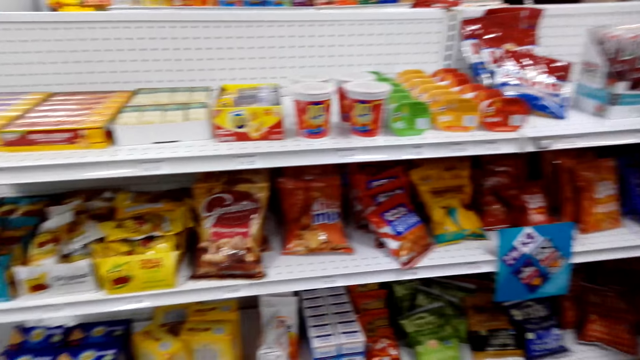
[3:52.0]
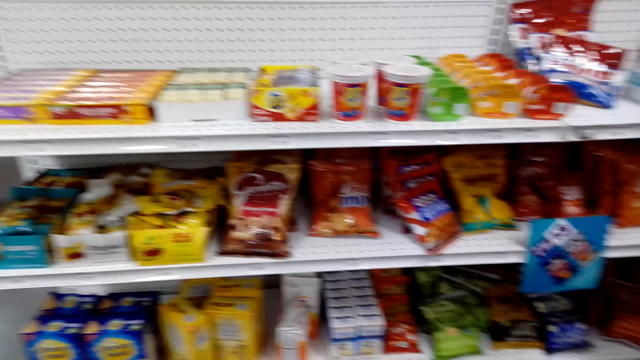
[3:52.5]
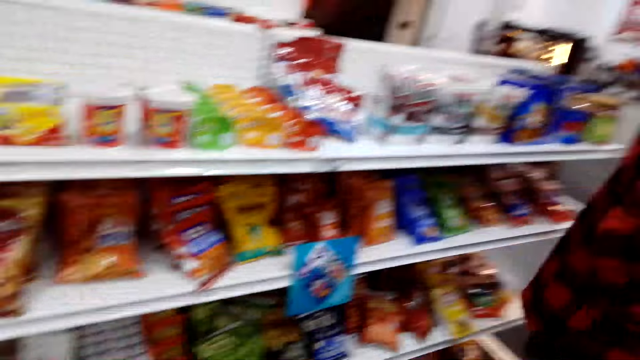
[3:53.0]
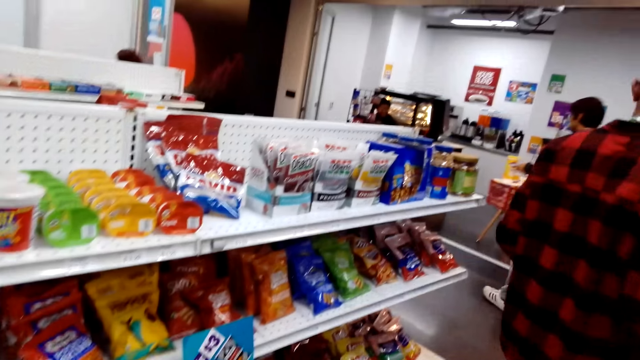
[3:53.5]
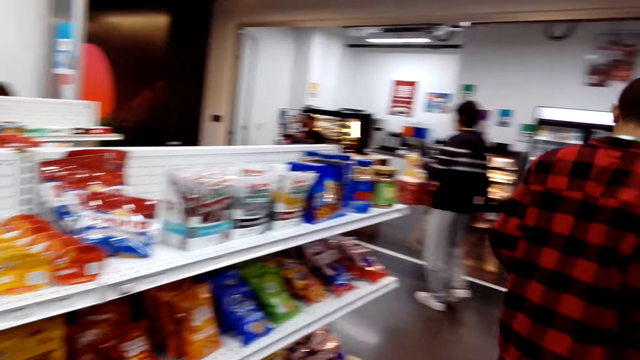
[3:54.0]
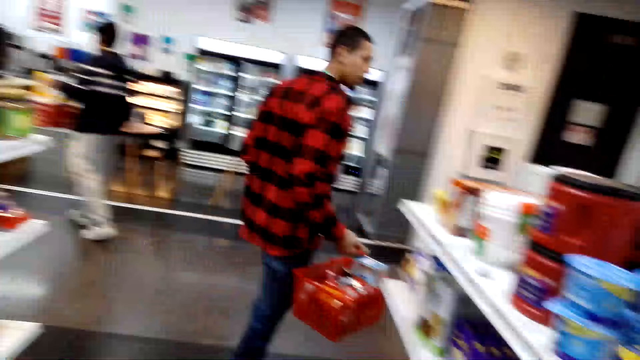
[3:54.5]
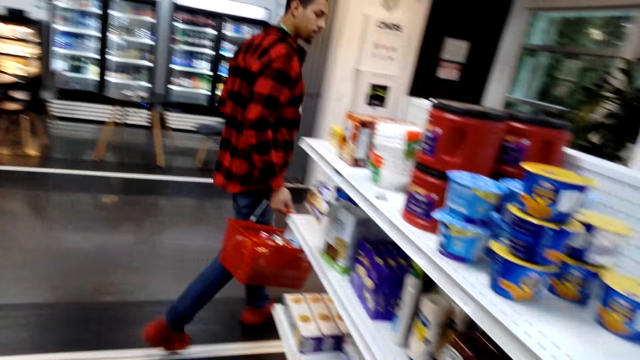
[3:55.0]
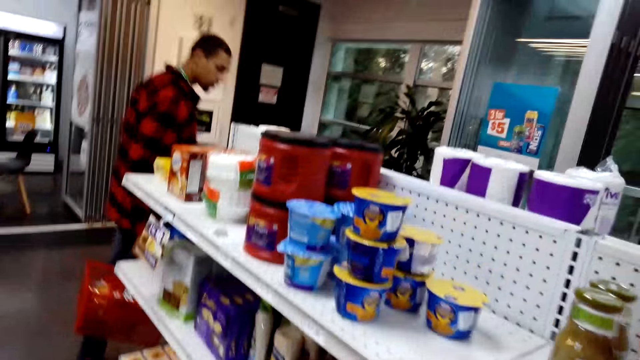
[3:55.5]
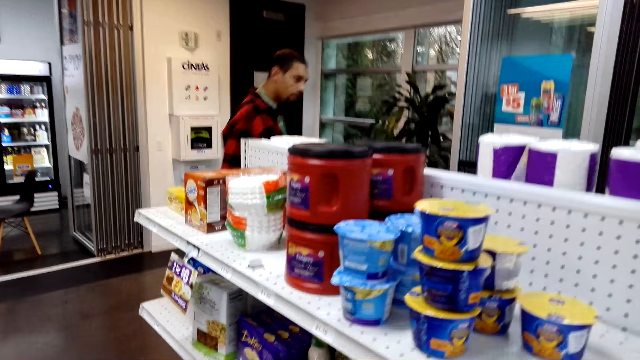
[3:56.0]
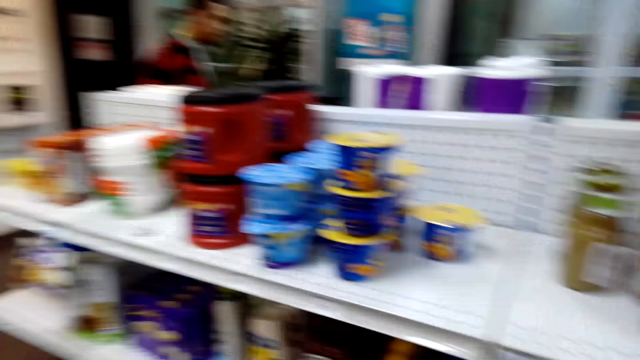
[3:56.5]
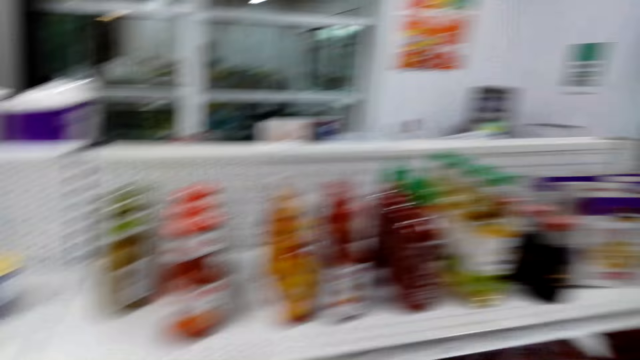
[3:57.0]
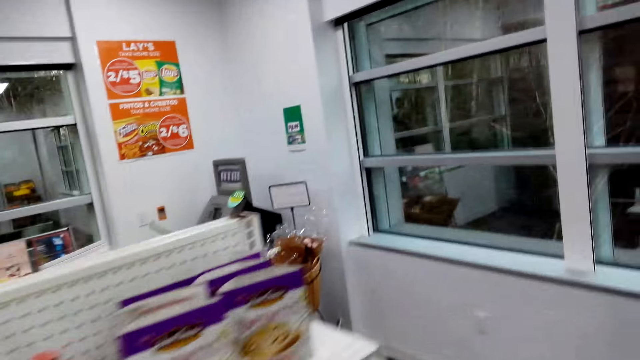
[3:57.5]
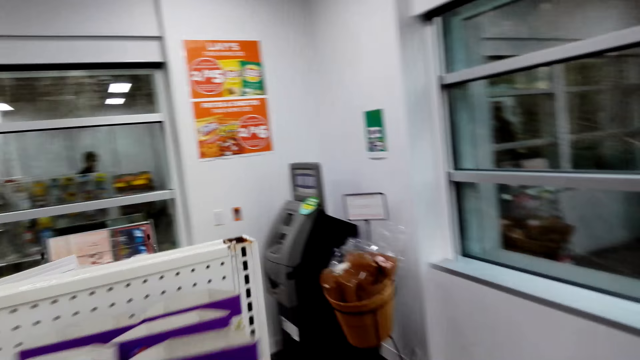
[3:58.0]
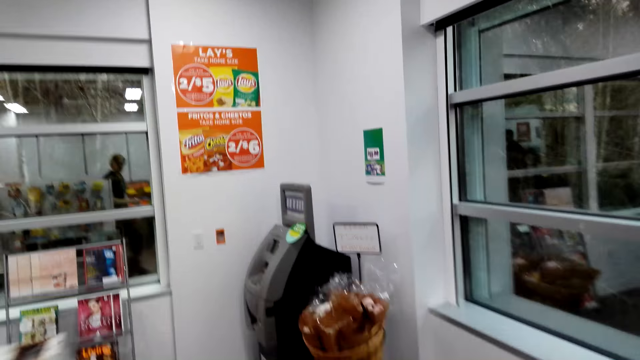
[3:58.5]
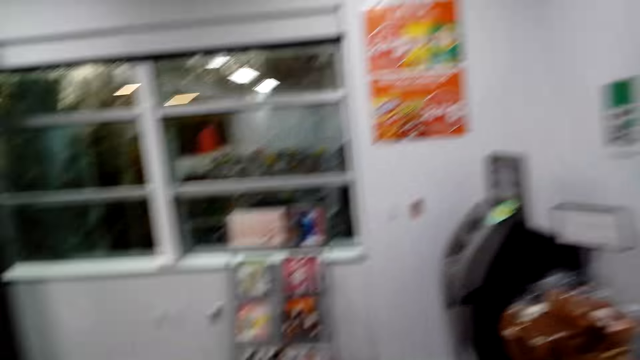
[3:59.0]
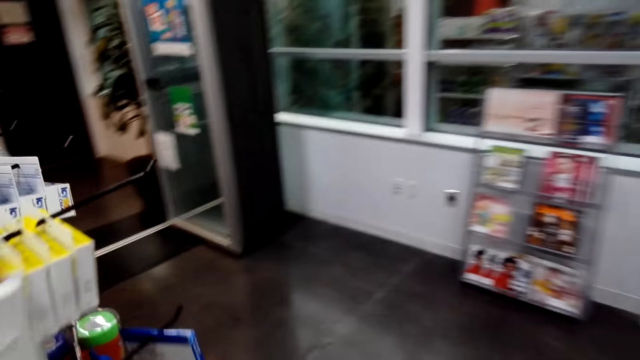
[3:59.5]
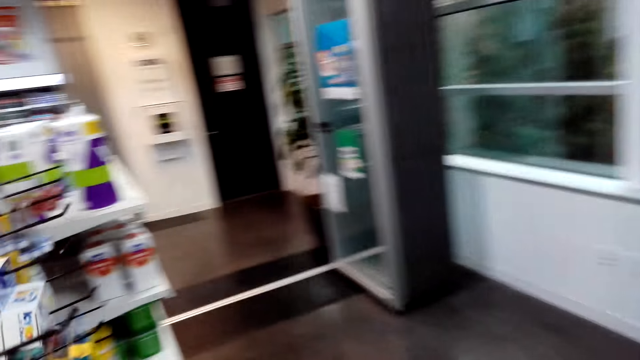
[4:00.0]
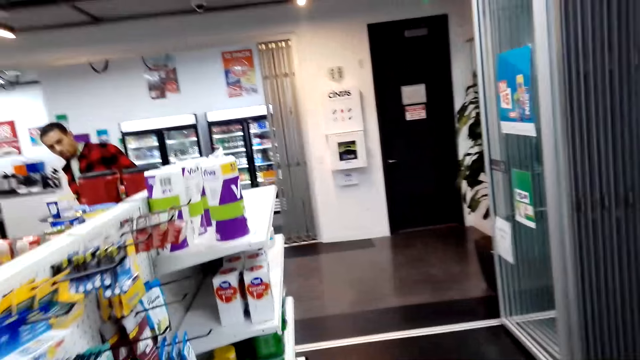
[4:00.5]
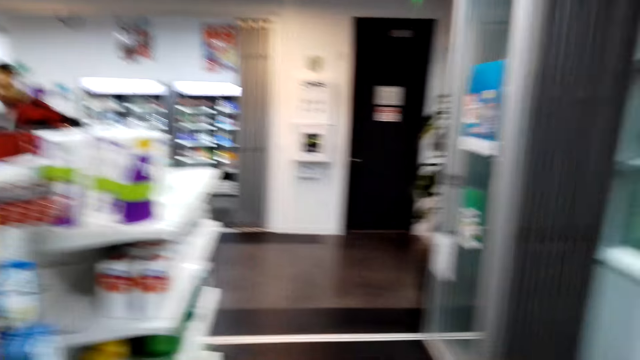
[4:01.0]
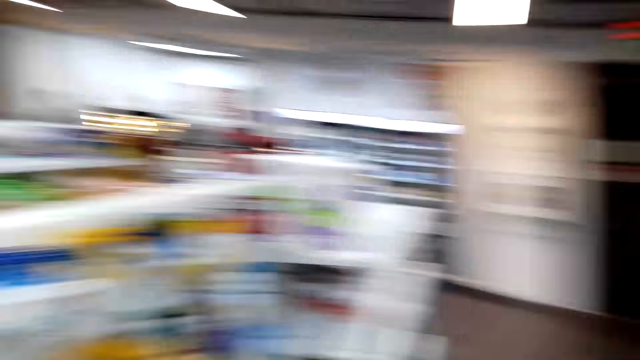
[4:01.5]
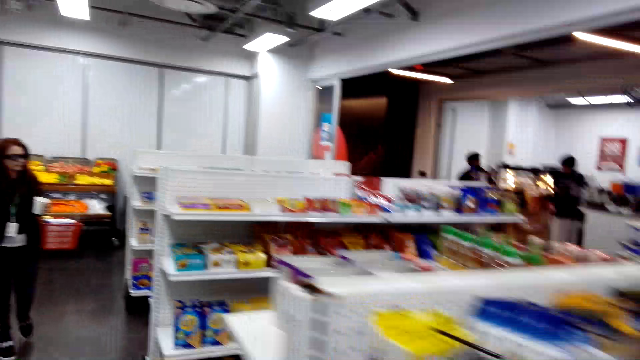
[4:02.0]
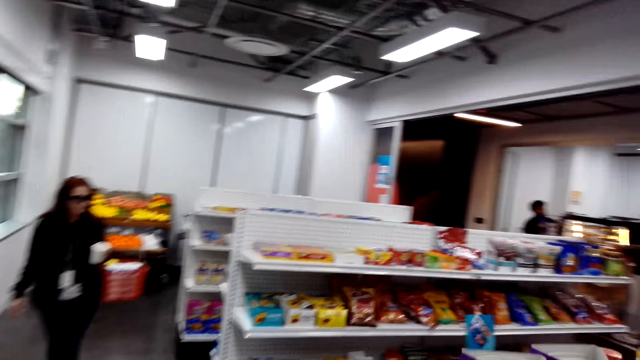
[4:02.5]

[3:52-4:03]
A man walks at the supermarket.

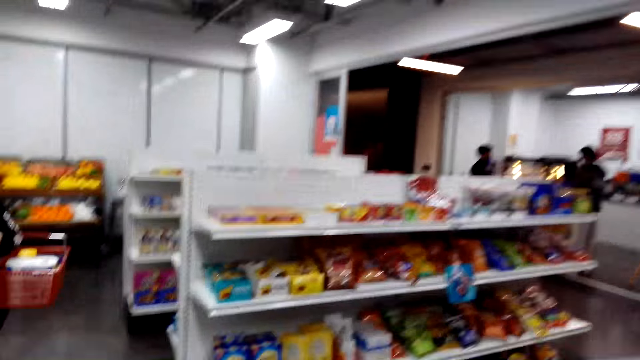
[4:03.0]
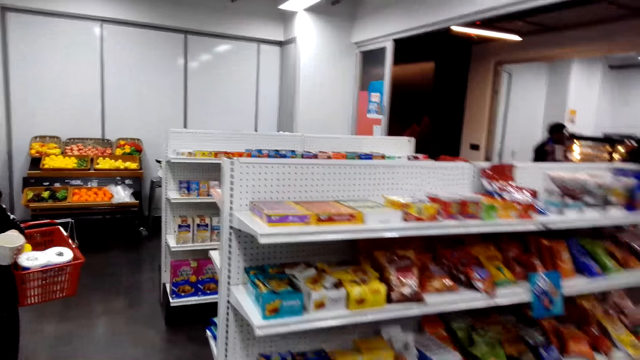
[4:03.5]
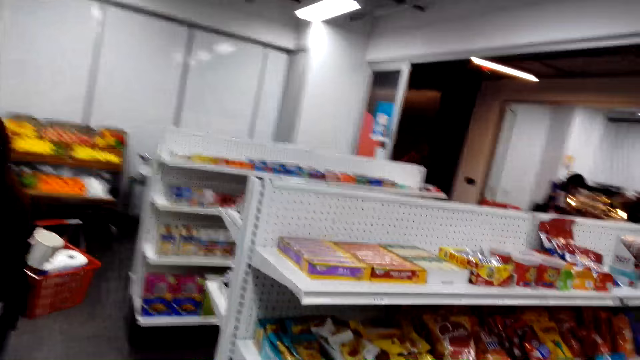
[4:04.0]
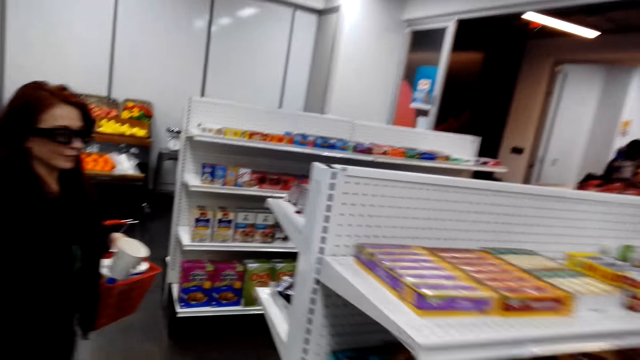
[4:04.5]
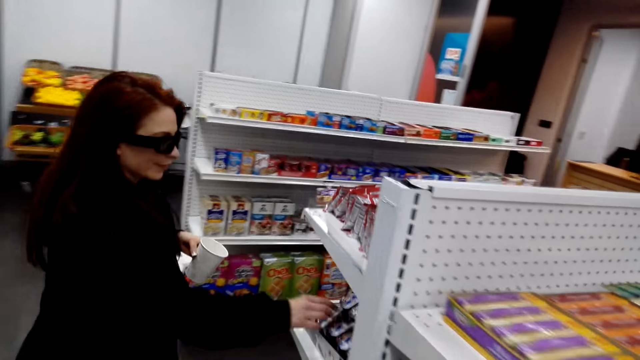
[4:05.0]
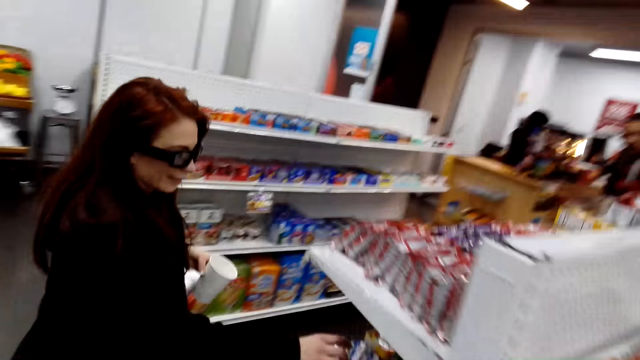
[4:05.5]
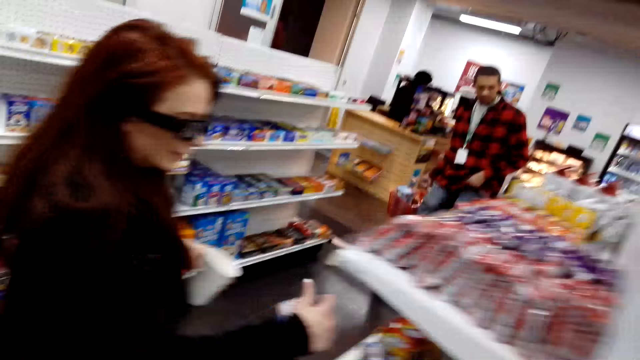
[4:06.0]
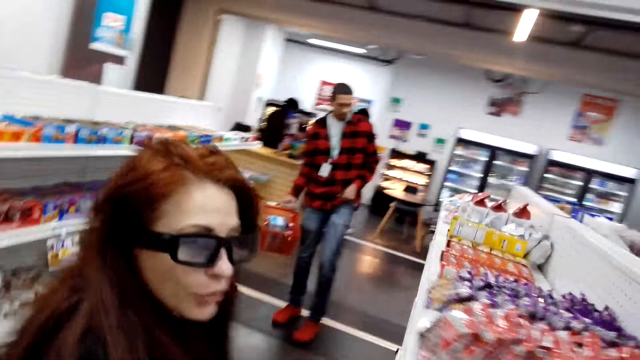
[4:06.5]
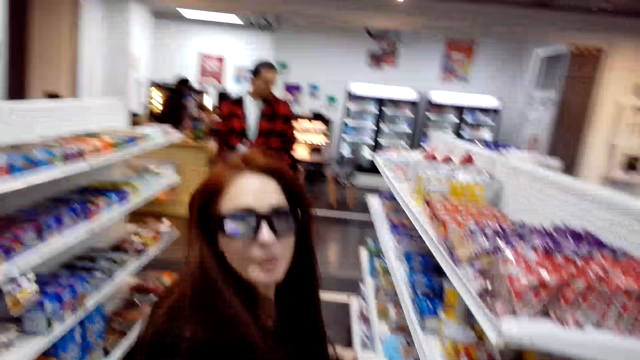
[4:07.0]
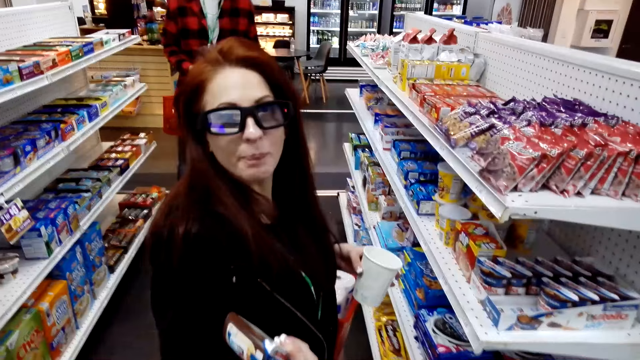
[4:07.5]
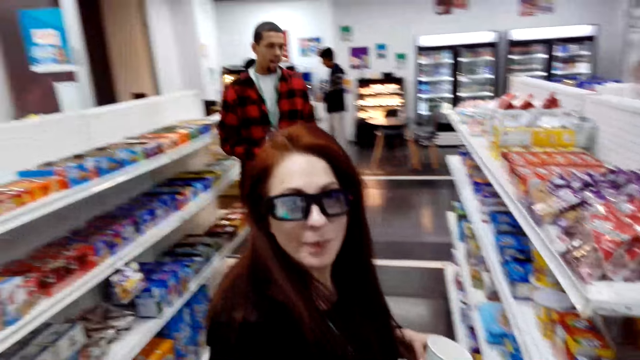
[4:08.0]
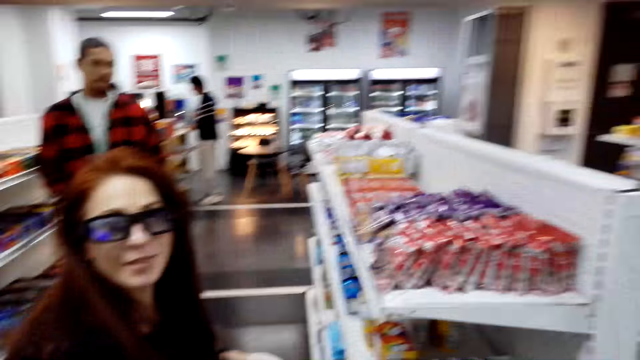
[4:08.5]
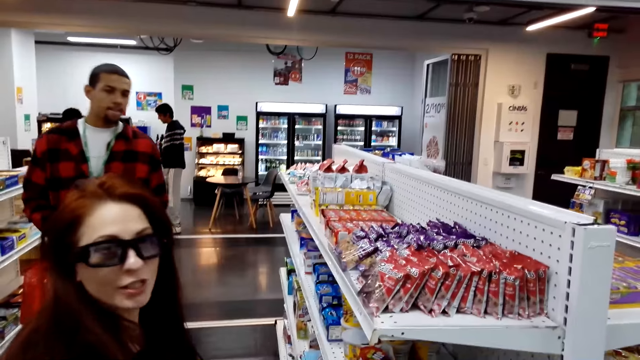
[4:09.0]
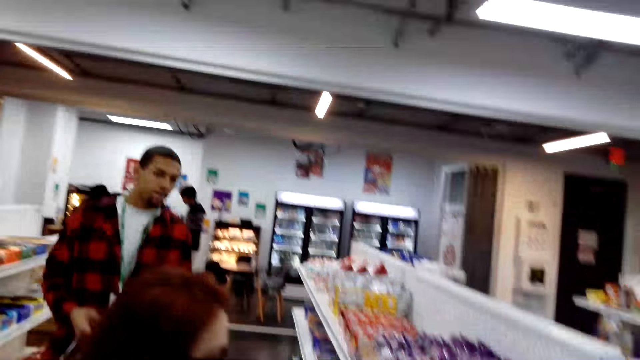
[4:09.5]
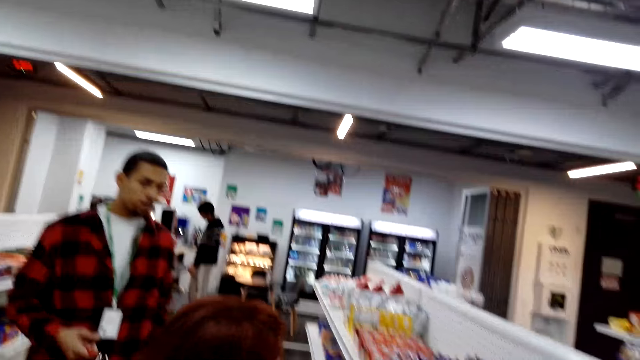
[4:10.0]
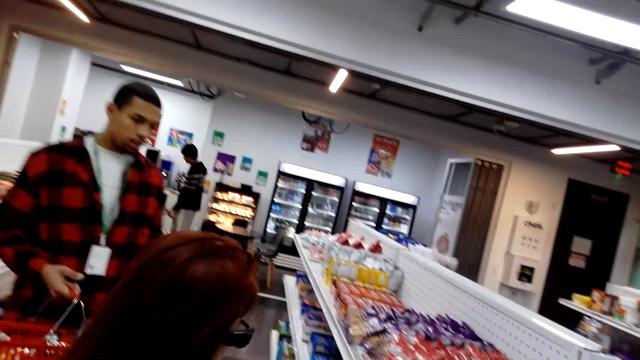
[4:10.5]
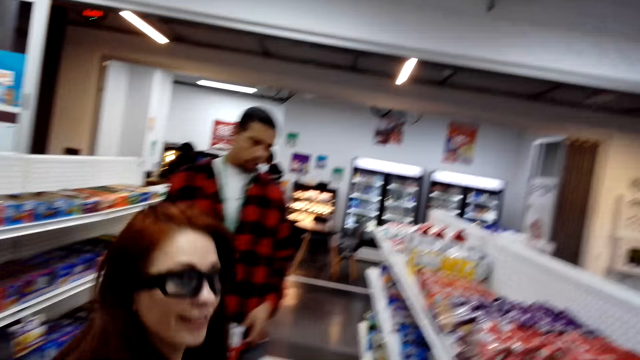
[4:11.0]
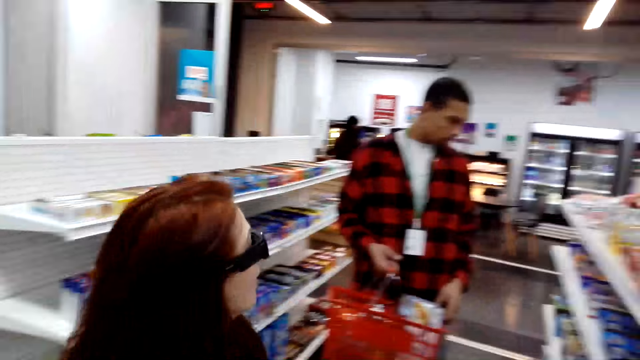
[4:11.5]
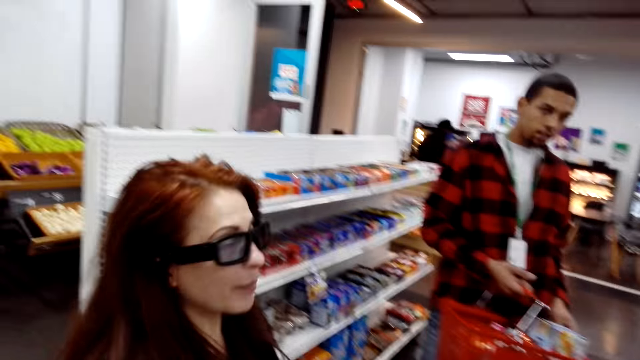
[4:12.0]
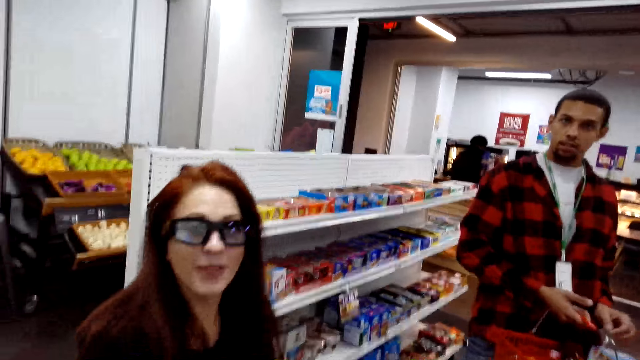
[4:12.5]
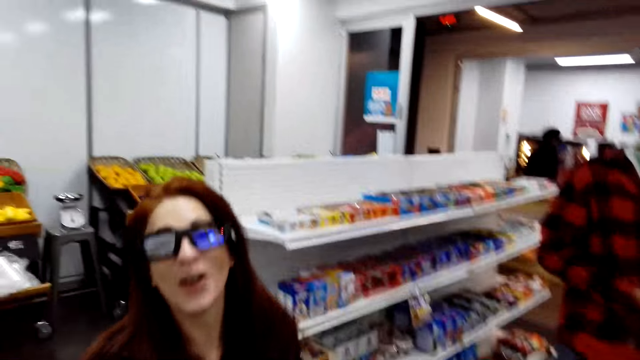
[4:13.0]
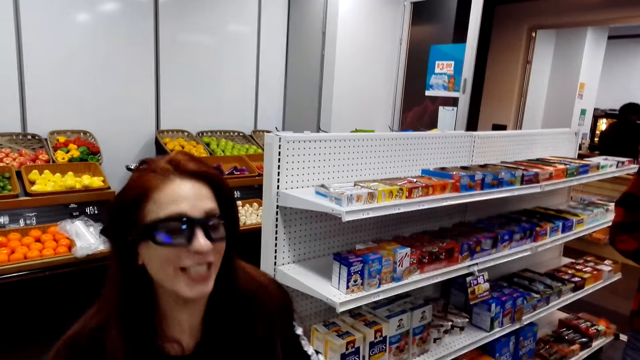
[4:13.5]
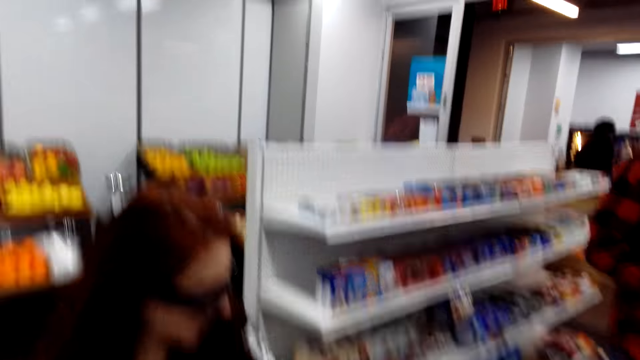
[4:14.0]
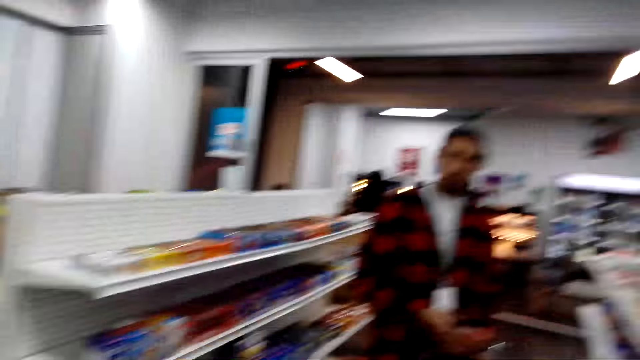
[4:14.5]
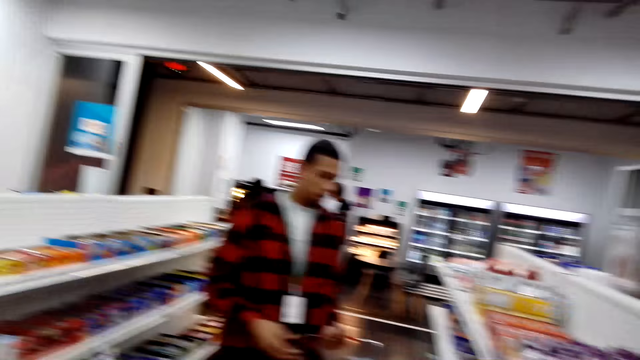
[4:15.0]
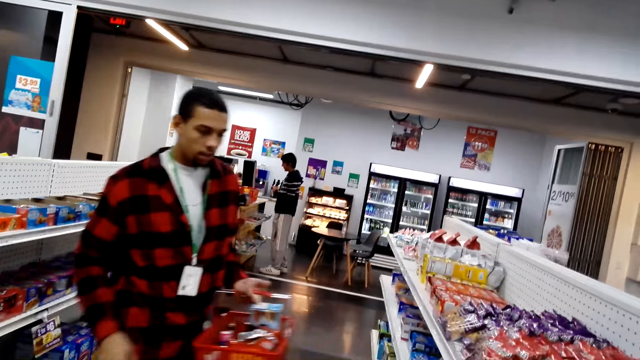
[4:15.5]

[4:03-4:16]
The camera wearer walks at the supermarket. They discuss with a woman.
